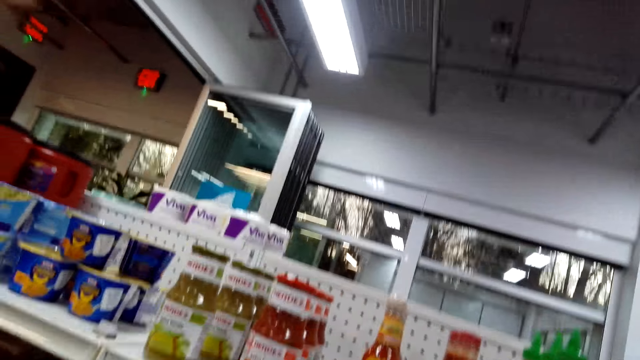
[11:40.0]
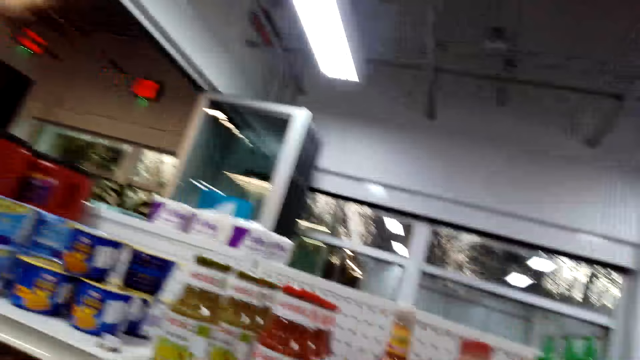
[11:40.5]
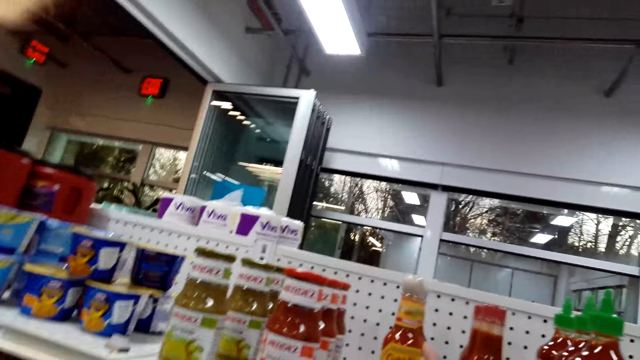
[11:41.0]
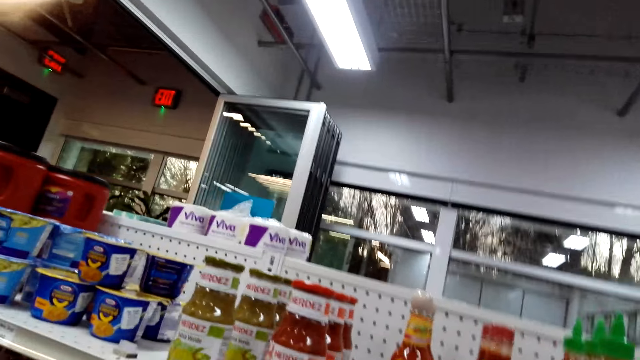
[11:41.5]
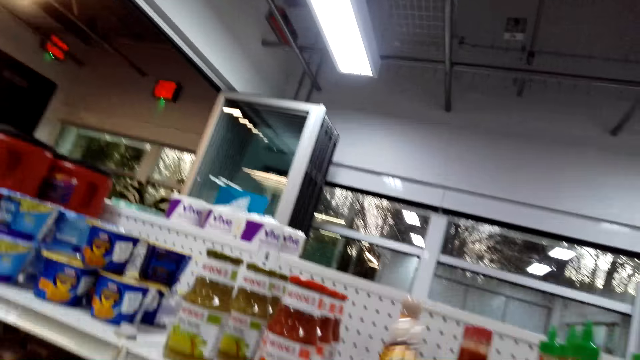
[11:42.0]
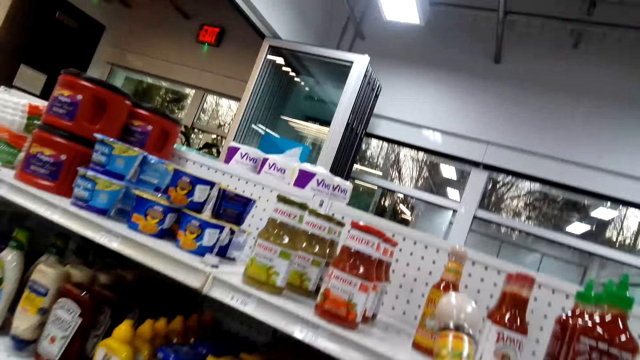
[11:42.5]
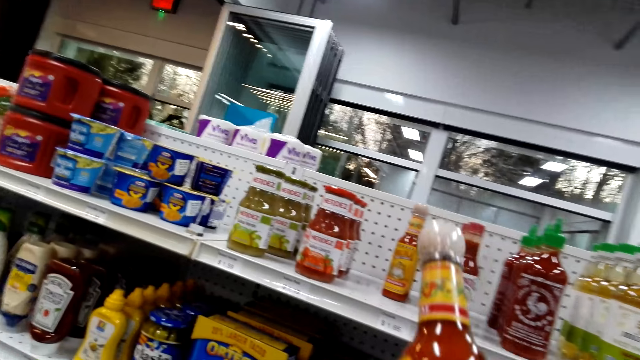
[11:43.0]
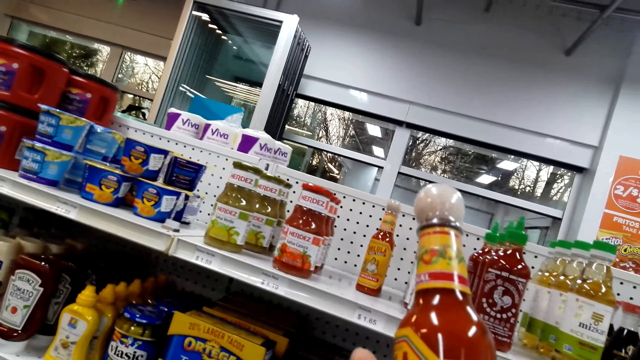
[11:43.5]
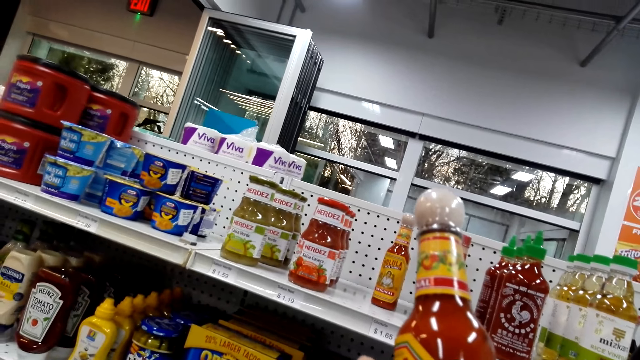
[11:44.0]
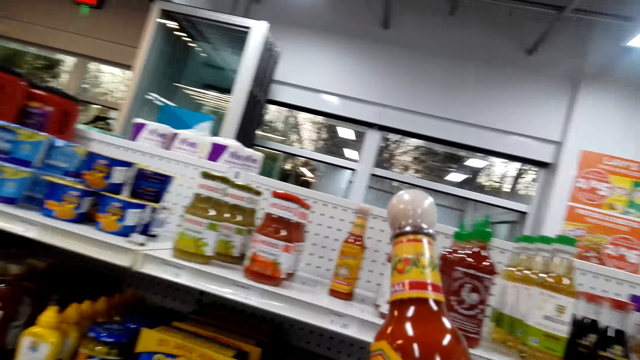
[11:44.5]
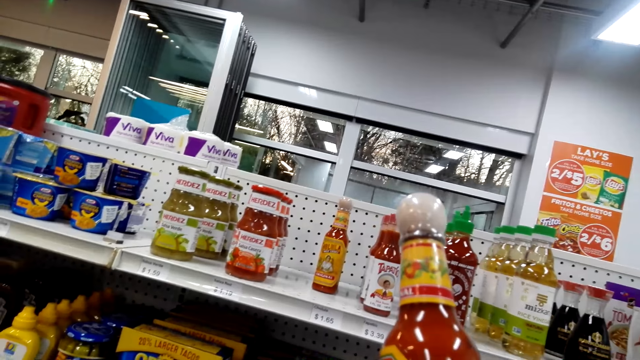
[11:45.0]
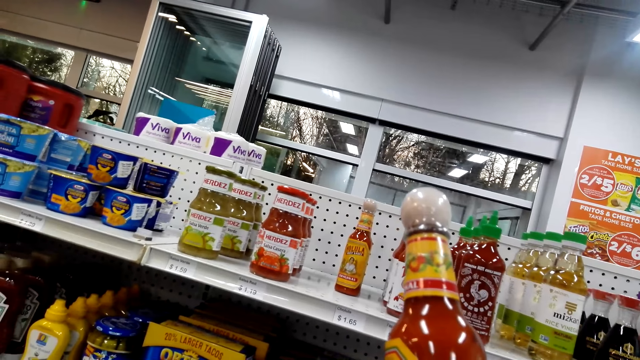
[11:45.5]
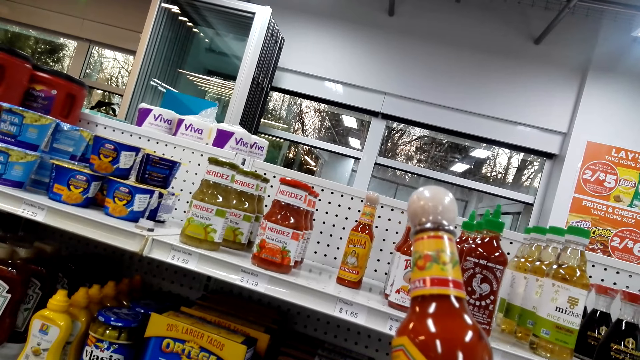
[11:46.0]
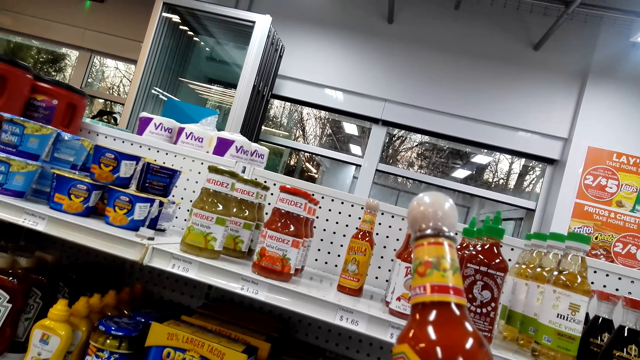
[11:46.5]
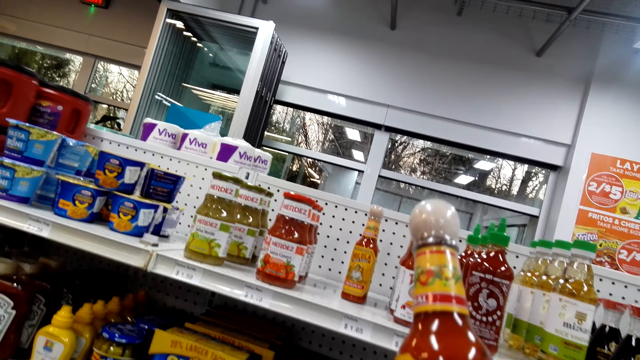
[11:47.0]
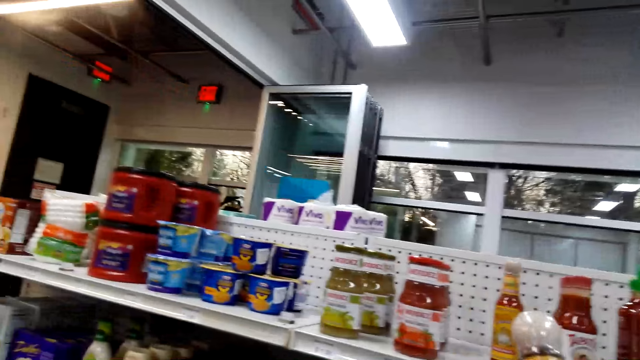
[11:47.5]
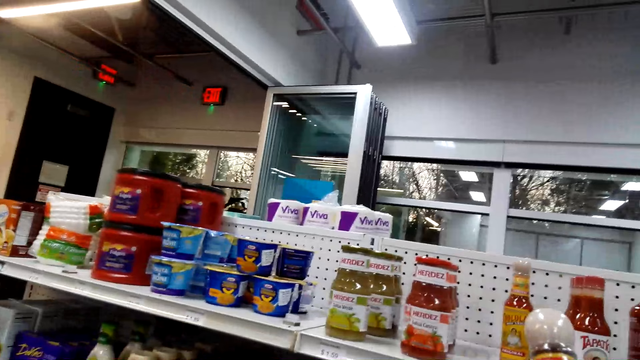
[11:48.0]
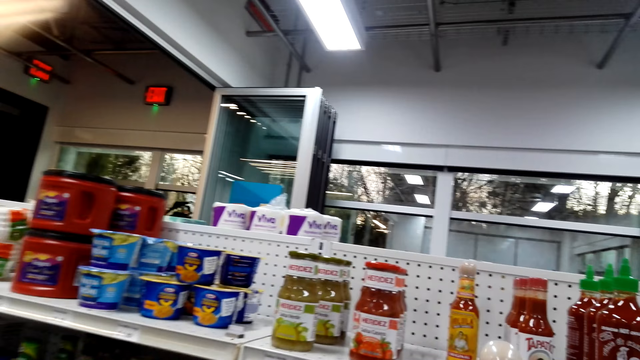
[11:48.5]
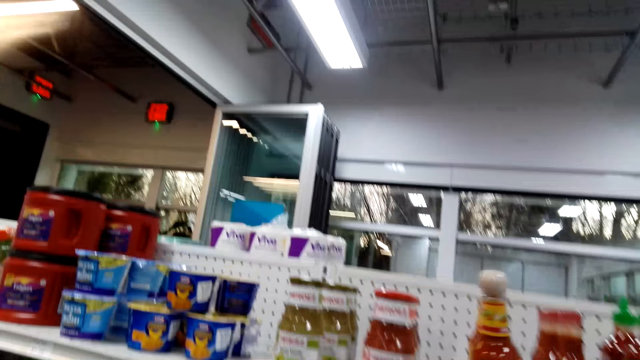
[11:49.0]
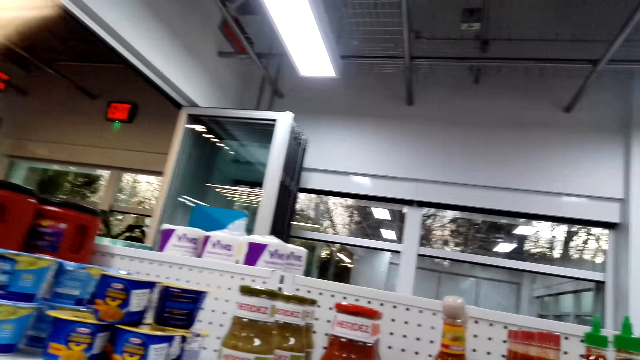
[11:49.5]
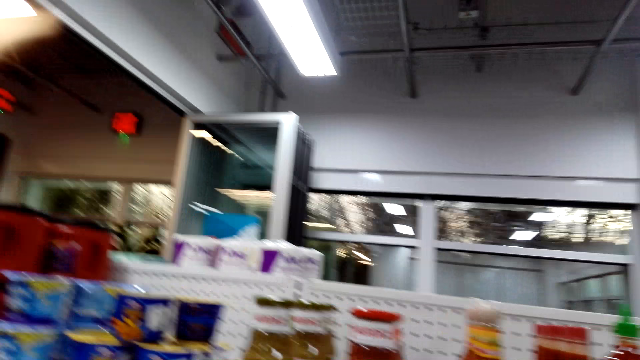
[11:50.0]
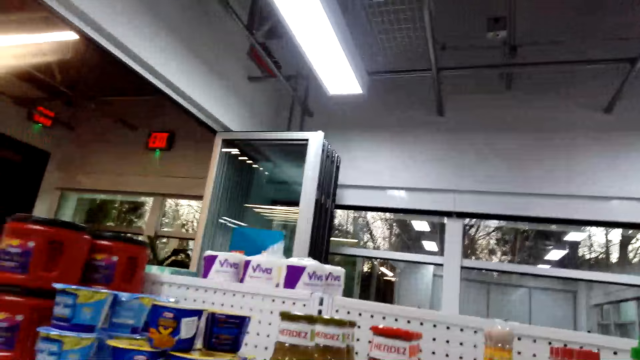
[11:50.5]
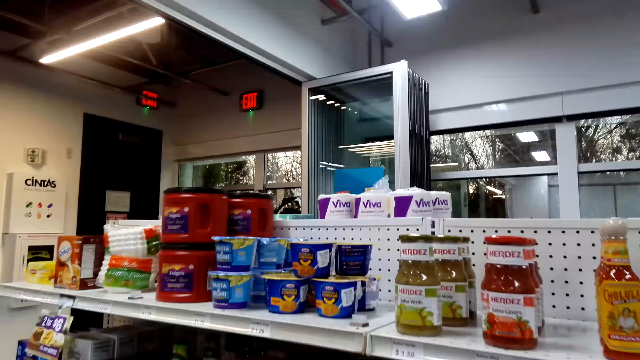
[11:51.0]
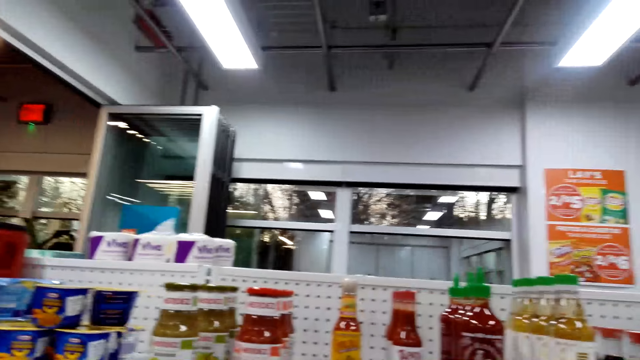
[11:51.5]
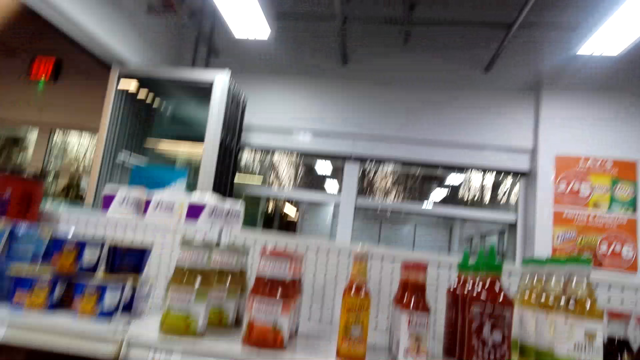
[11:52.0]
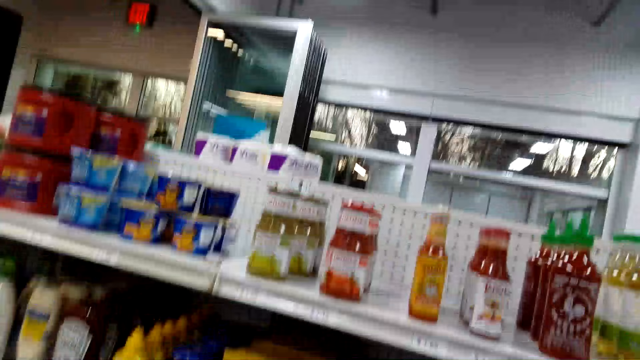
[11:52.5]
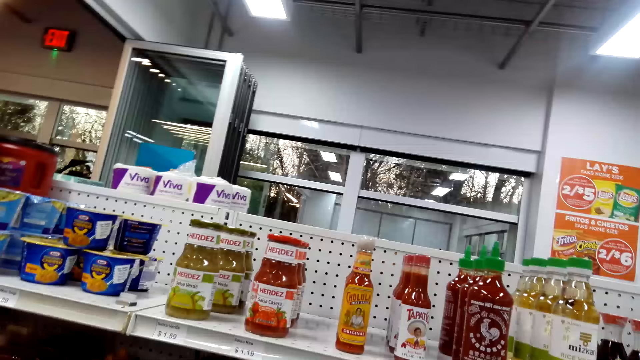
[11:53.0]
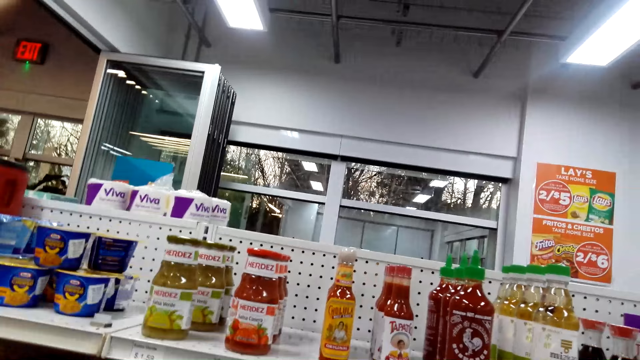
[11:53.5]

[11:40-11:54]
The camera wearer picks up a bottle of cholula sauce or hot sauce from the shelf. They observe the bottle of cholula sauce. They put back the hot sauce on the shelf.

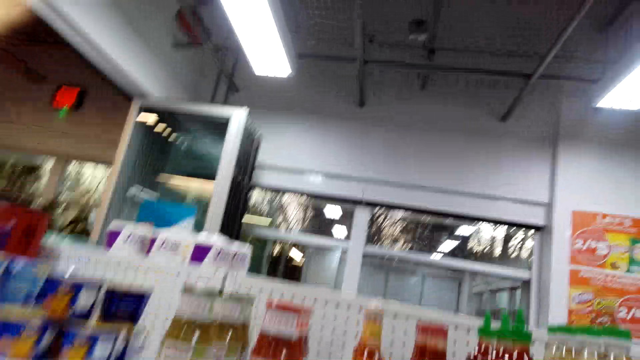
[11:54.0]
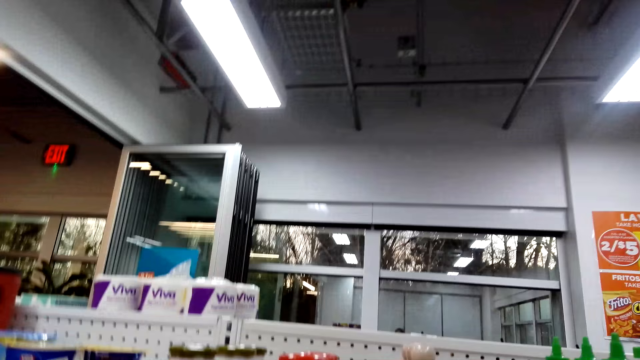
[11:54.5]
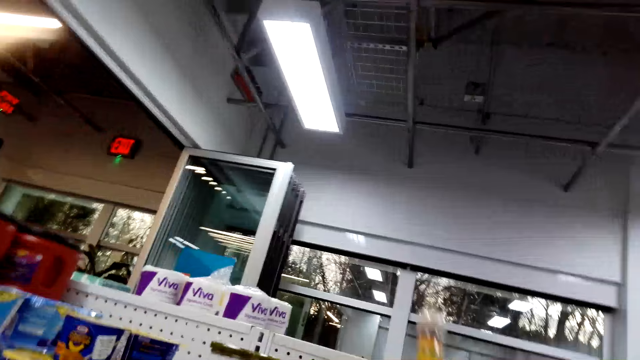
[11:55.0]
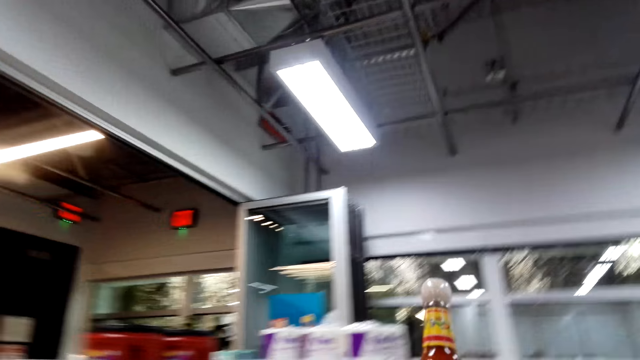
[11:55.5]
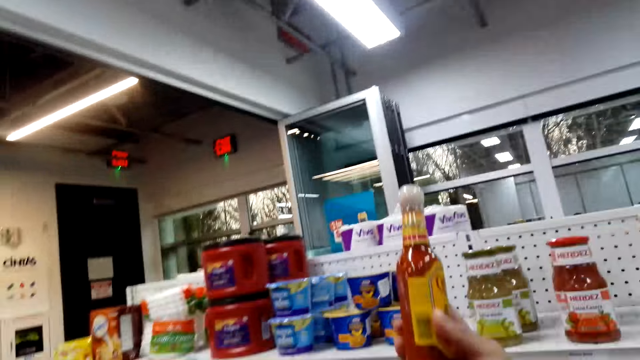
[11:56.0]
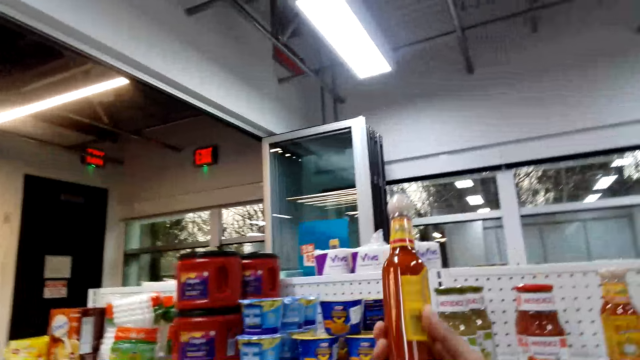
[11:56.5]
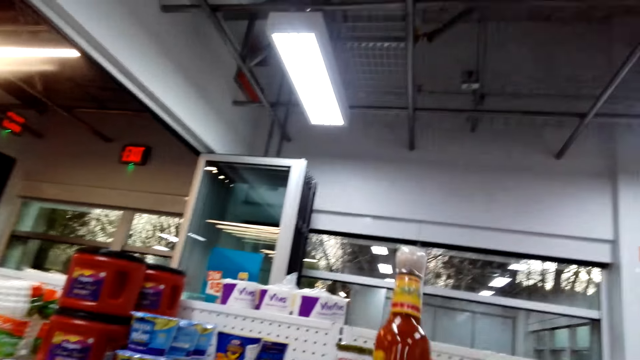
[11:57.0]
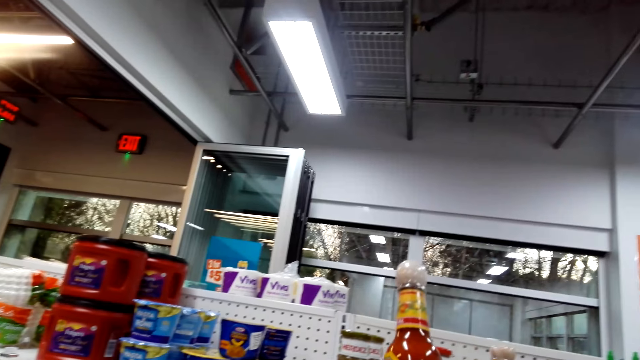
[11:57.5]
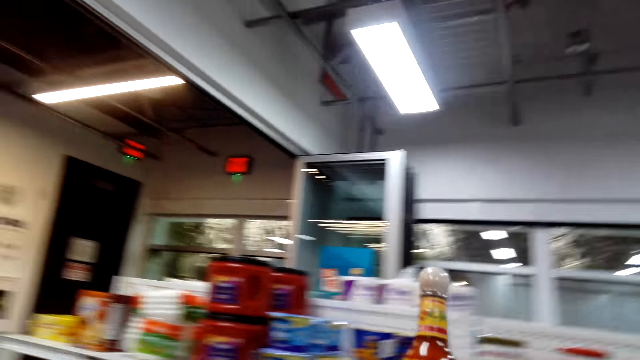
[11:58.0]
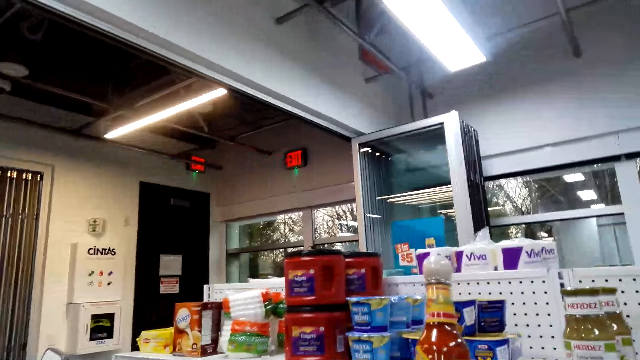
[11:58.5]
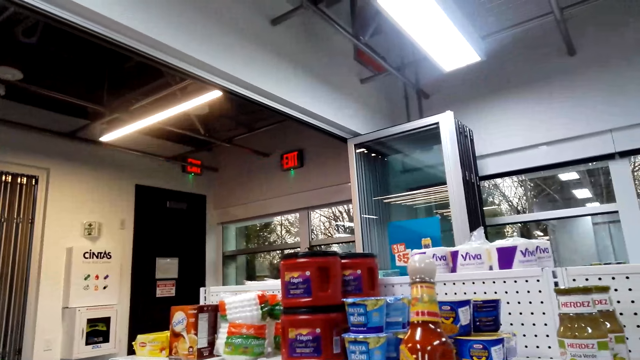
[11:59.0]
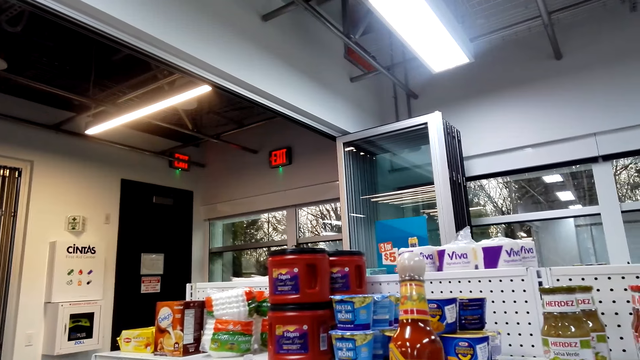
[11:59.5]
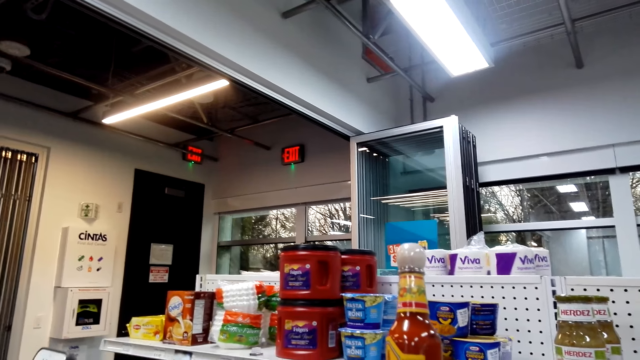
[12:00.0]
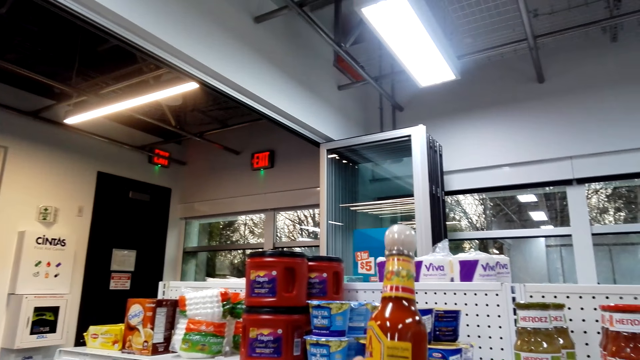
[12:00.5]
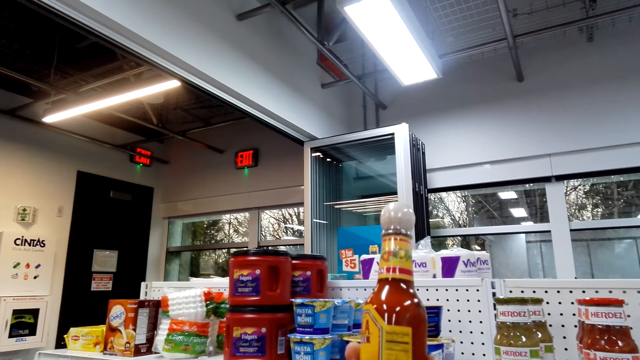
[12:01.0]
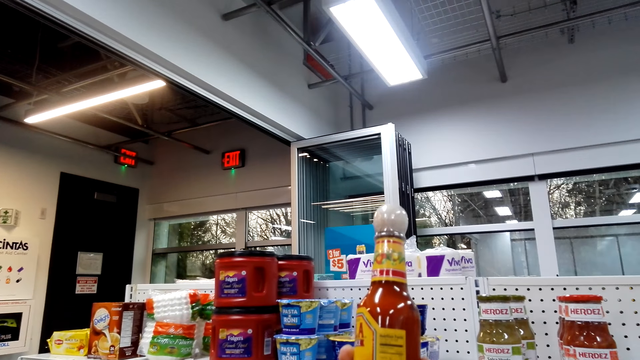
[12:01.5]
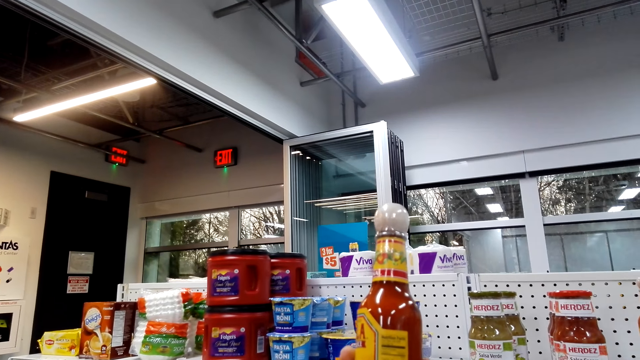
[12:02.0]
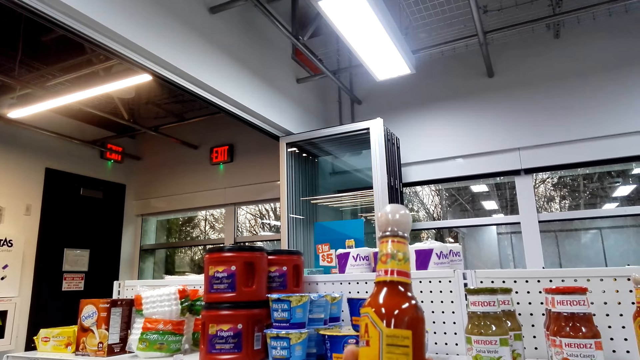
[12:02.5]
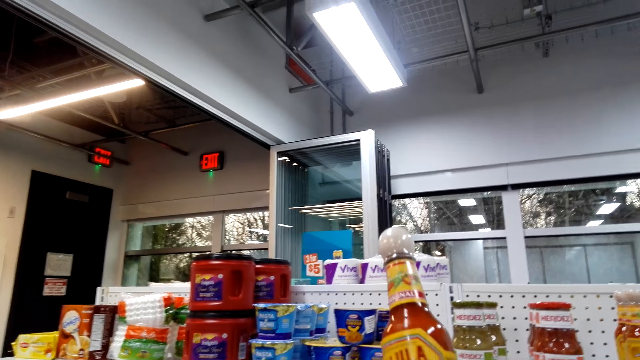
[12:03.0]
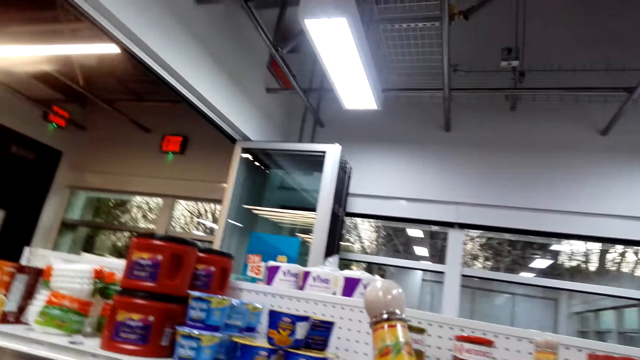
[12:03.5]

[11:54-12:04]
The camera wearer picks up hot sauce from the shelf. They read the hot sauce ingredients.
